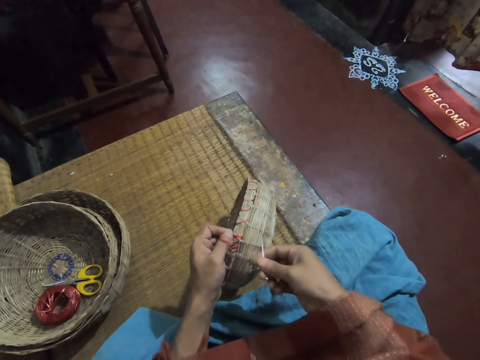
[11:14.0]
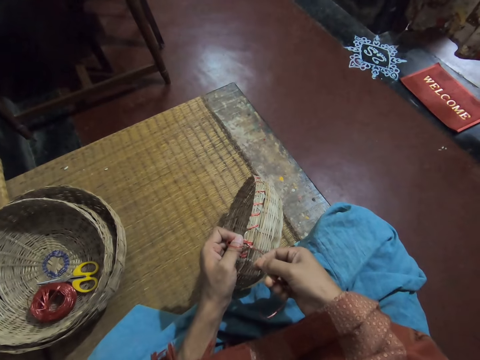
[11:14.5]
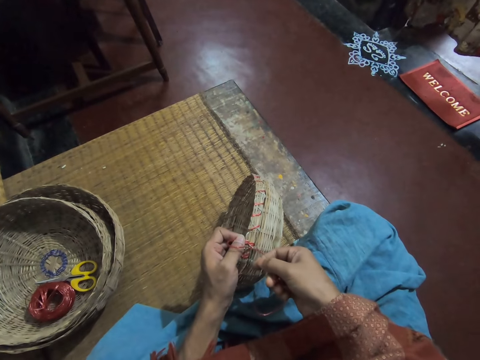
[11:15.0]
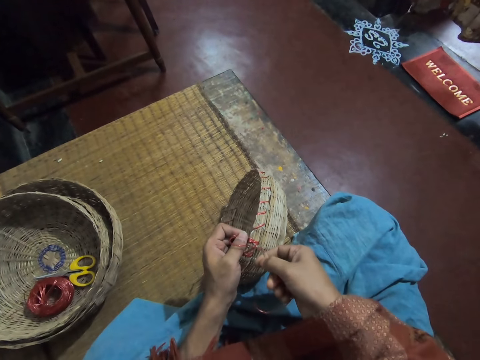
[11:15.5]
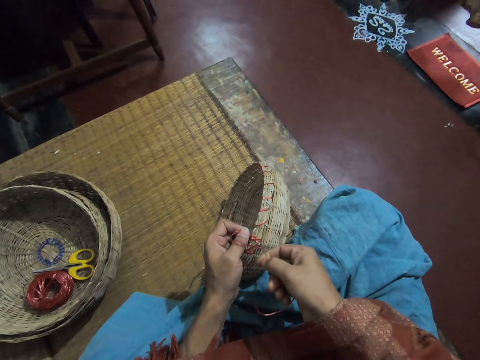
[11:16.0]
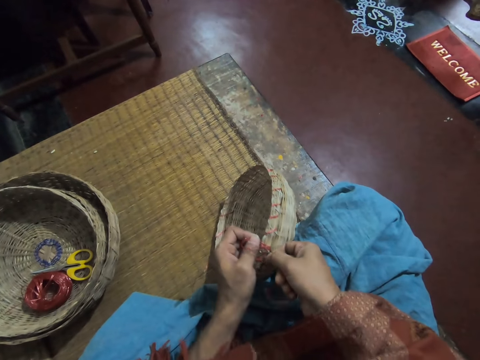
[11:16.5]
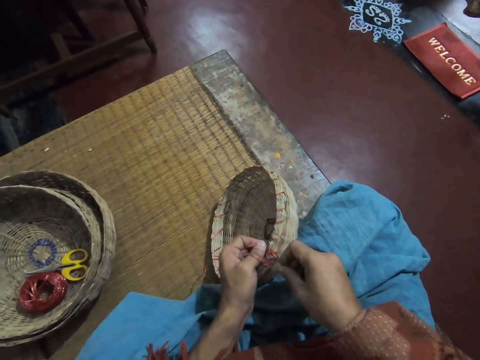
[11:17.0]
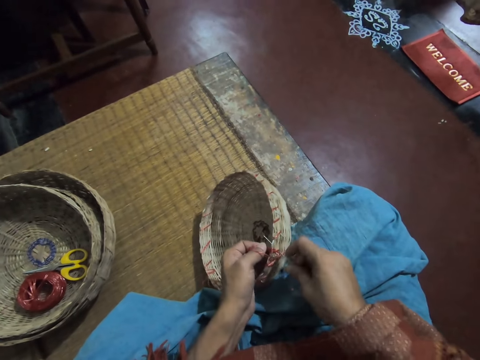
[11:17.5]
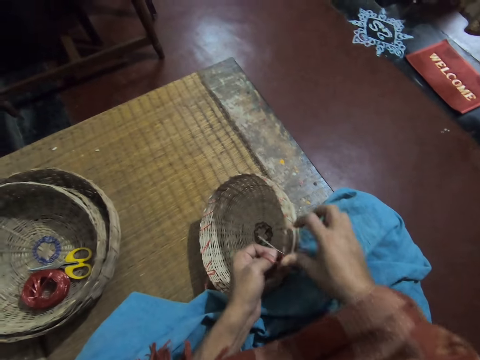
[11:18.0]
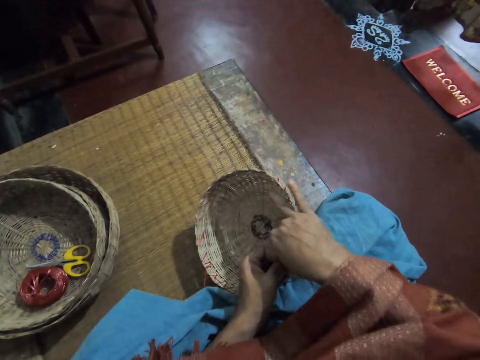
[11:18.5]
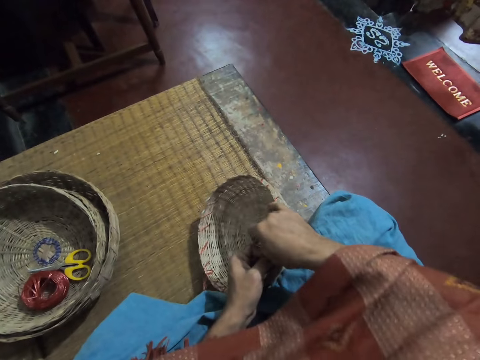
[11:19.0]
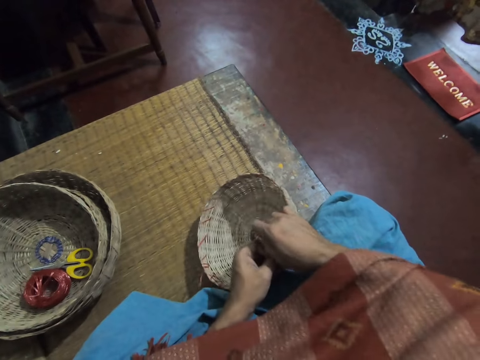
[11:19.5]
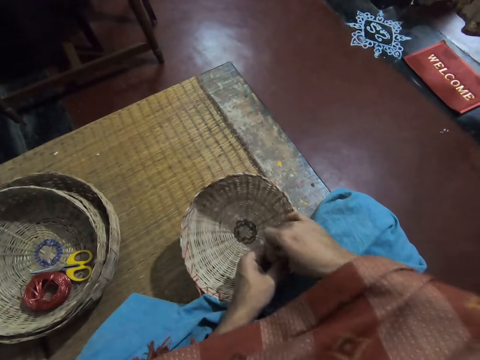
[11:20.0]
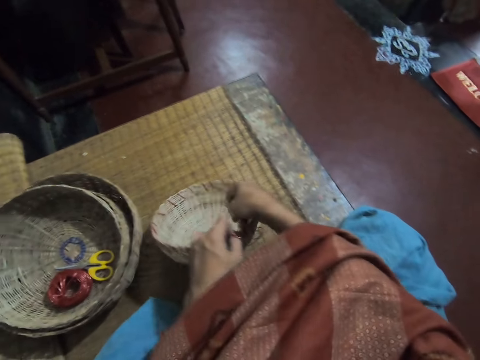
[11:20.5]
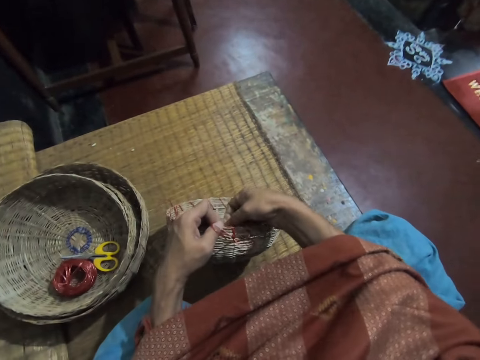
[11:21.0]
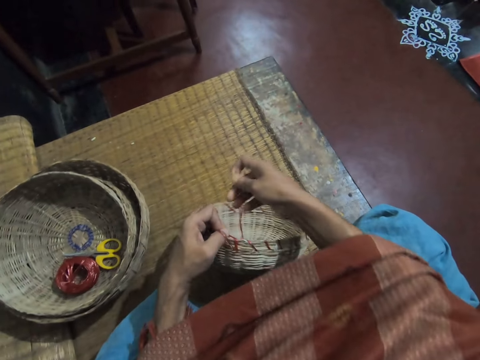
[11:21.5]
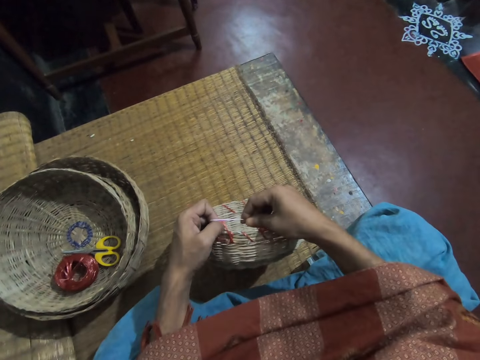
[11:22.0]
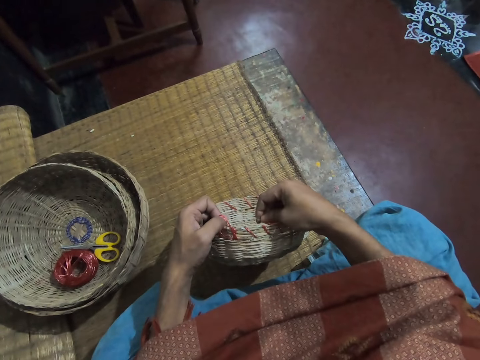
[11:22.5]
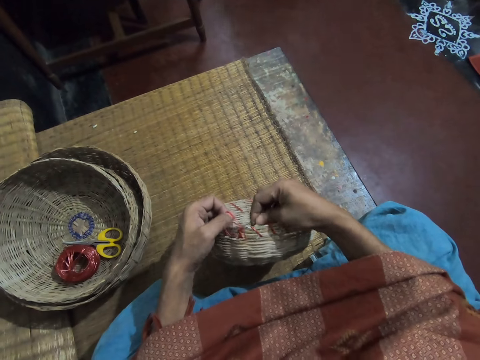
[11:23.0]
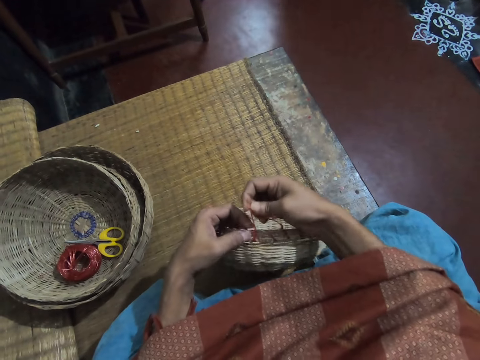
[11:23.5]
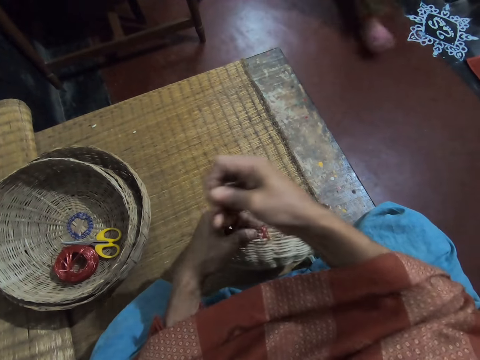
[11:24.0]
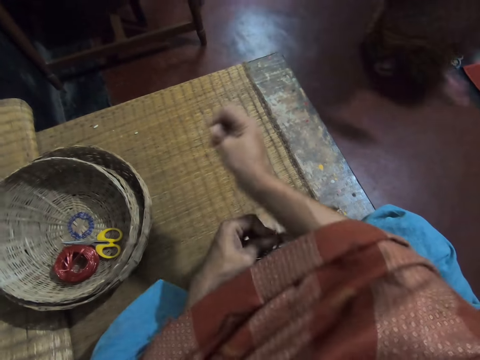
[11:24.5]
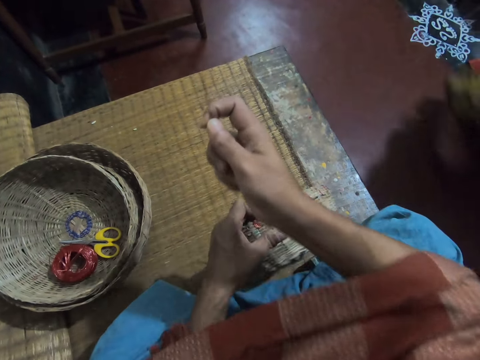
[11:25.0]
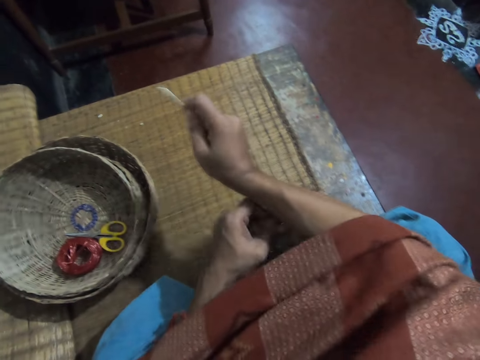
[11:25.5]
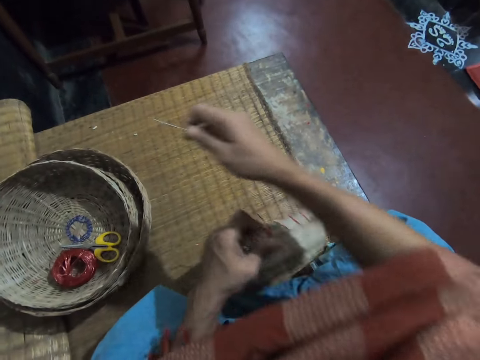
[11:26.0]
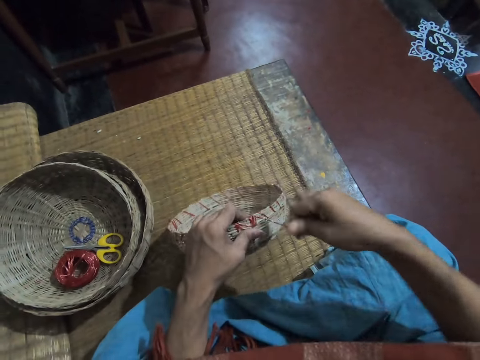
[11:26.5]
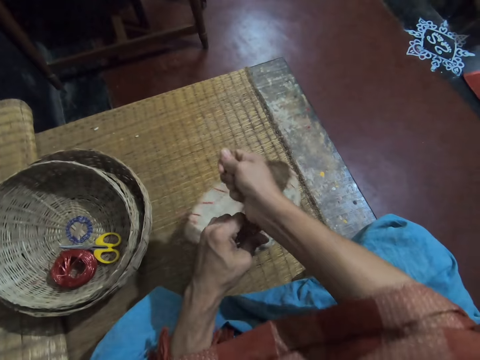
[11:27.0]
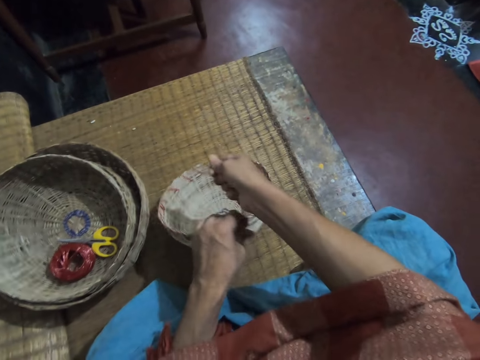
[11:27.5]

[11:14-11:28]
The camera wearer puts the needle in the wicker basket. They sew a rope on a reed basket with the needle. They adjust the thread in the wicker basket.

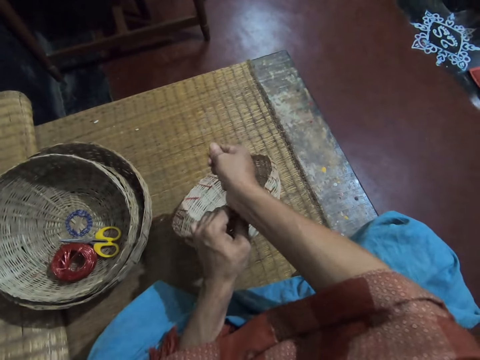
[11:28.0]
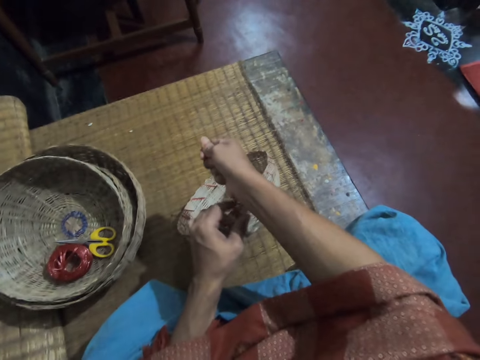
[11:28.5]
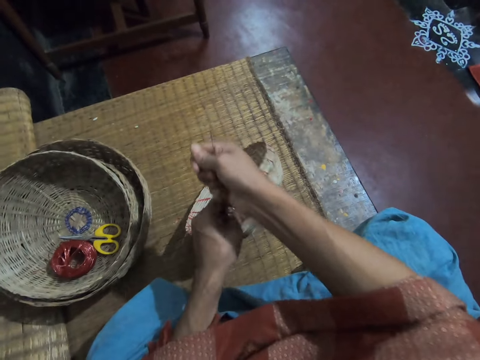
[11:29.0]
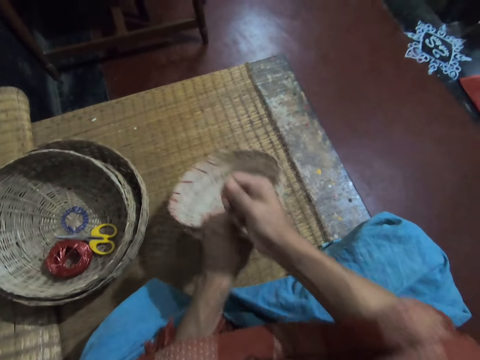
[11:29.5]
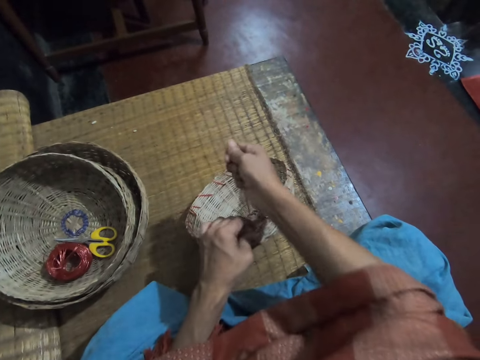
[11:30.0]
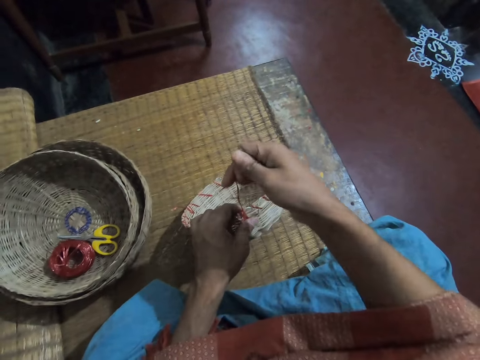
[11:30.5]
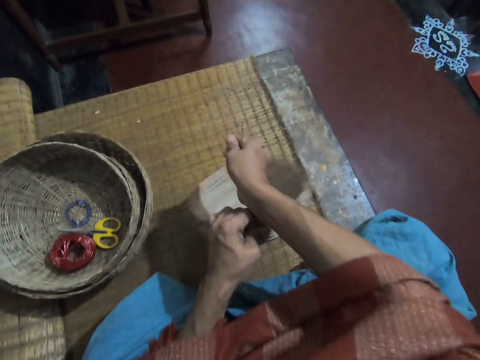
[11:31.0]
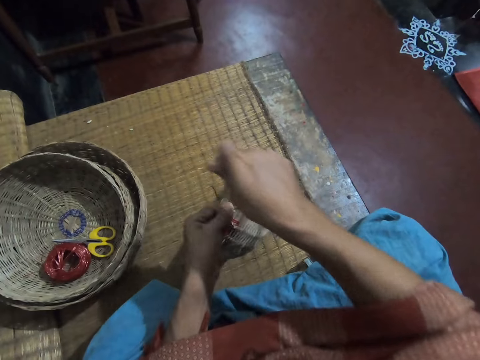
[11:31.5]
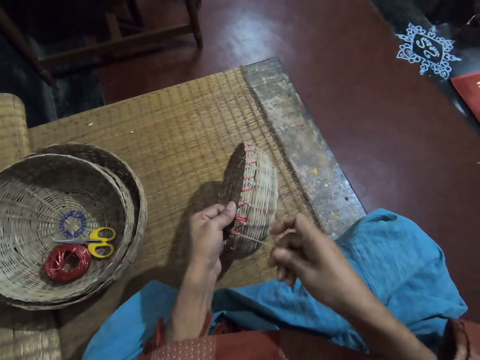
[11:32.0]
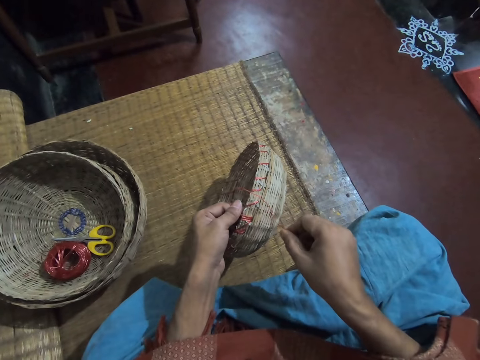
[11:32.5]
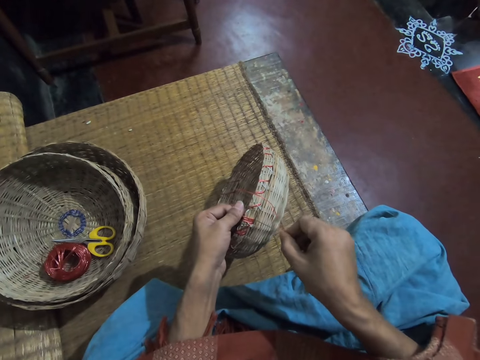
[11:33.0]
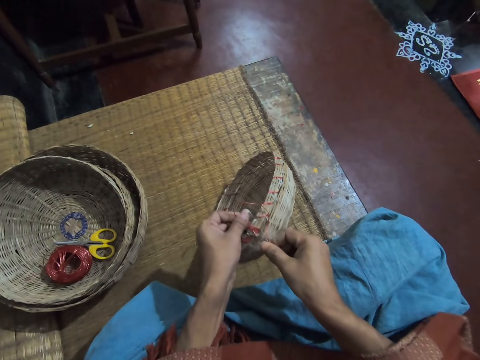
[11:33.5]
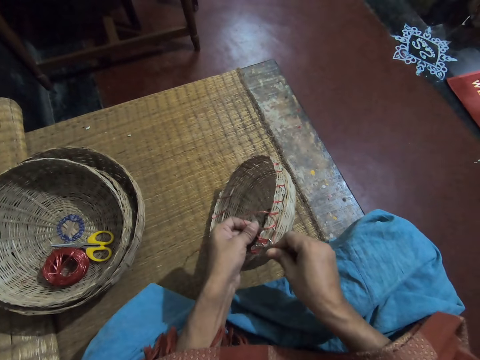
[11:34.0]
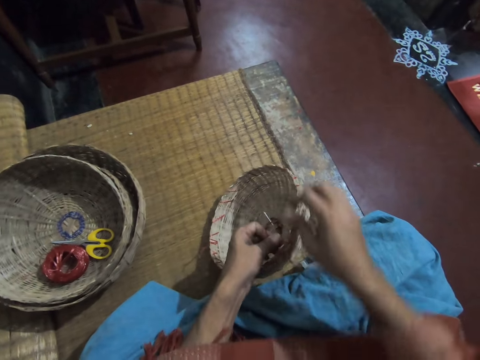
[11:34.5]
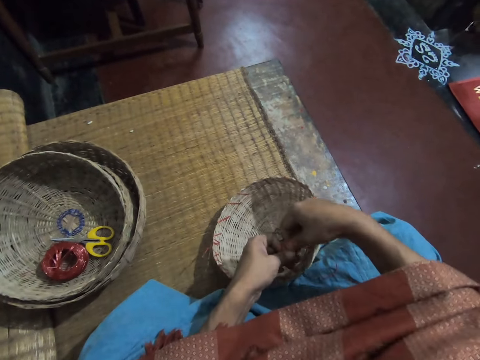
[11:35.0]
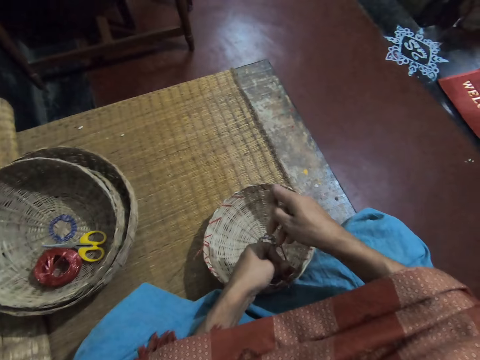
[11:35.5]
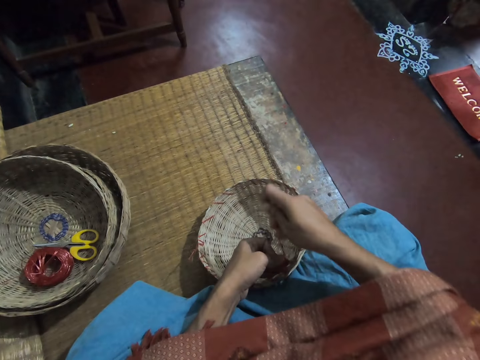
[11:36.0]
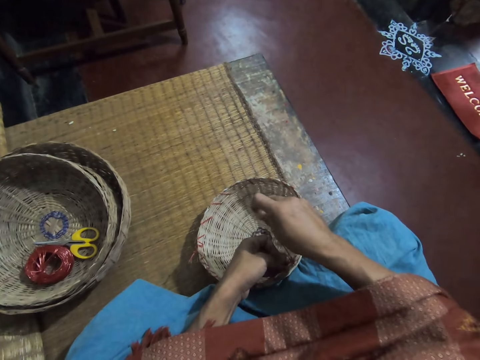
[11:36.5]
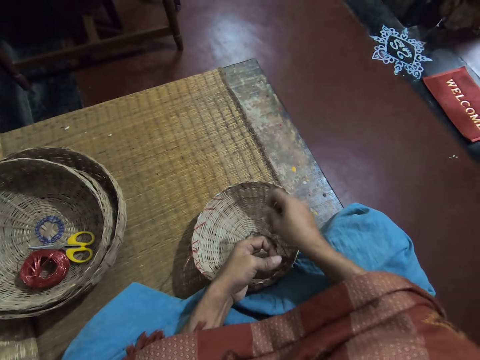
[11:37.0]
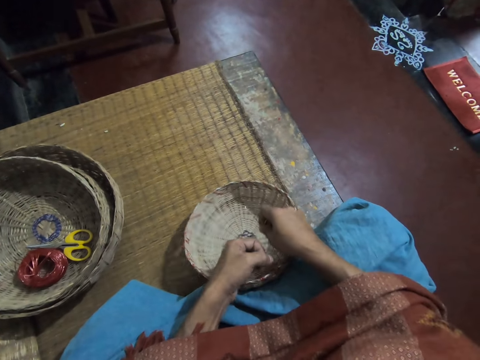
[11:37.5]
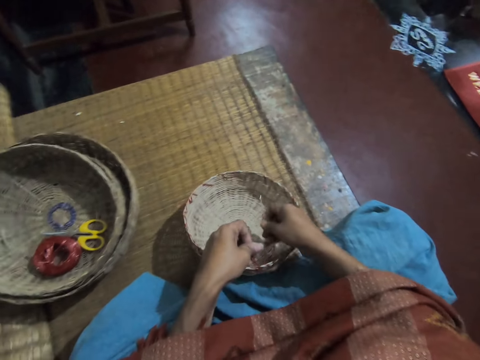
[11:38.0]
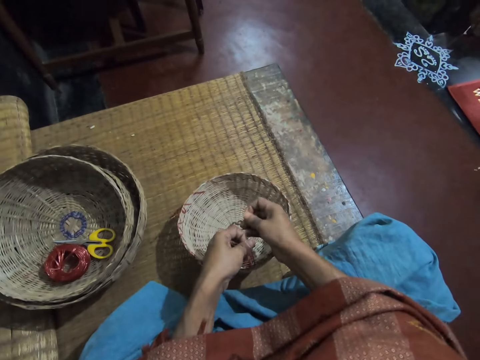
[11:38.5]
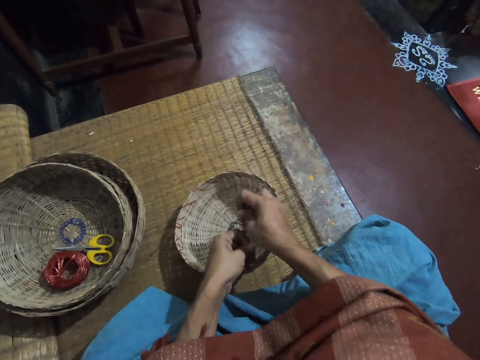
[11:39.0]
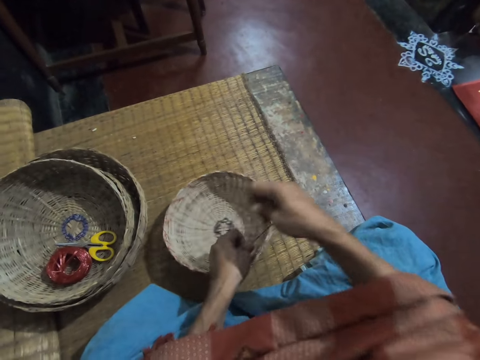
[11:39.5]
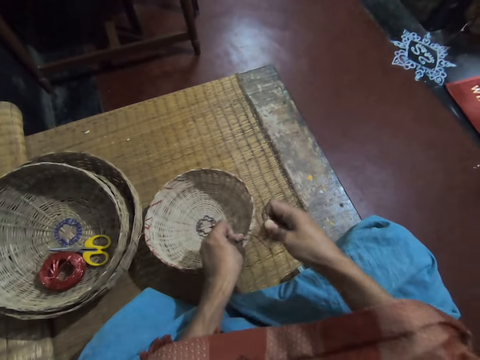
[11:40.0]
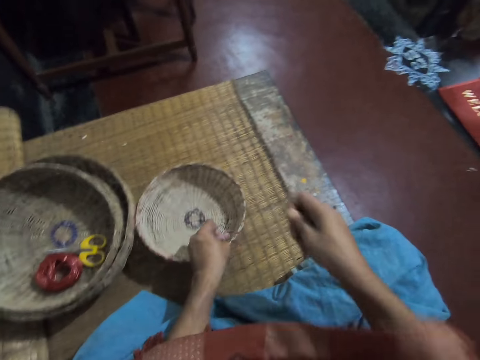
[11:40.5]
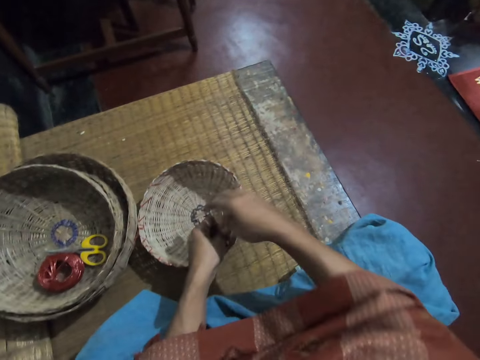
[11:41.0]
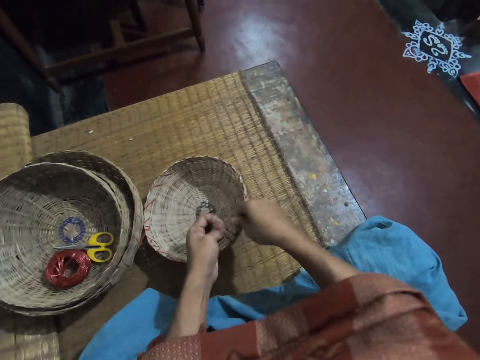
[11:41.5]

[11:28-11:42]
The camera wearer tightens the rope on the reed basket. They put the needle in the wicker basket. They sew the rope on the reed basket with the needle. They adjust the thread in the wicker basket.
